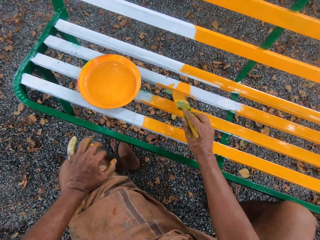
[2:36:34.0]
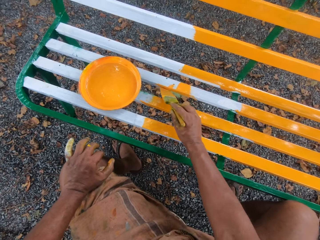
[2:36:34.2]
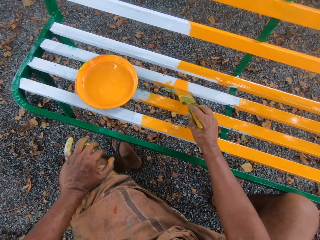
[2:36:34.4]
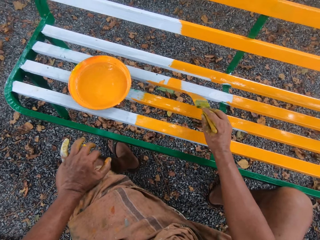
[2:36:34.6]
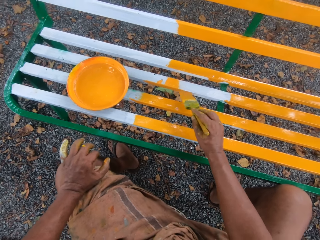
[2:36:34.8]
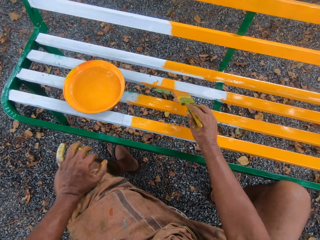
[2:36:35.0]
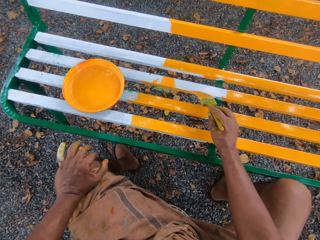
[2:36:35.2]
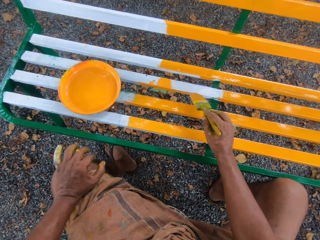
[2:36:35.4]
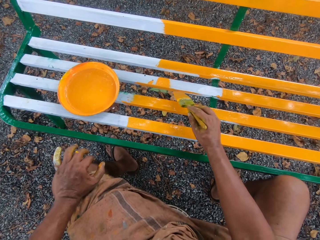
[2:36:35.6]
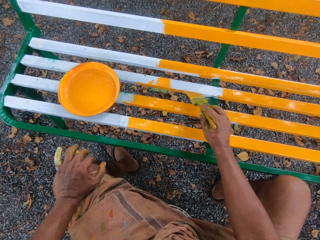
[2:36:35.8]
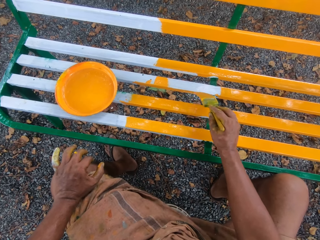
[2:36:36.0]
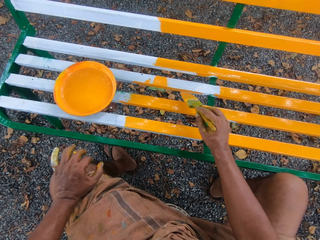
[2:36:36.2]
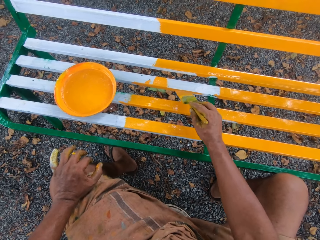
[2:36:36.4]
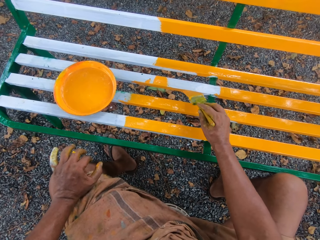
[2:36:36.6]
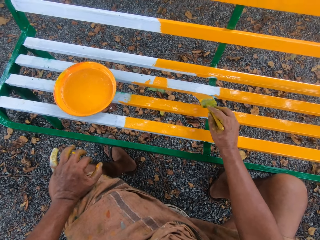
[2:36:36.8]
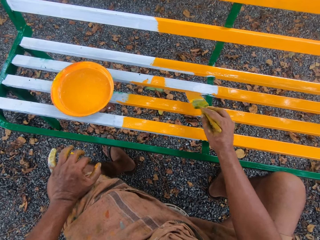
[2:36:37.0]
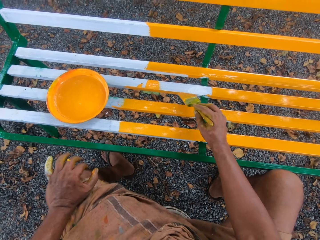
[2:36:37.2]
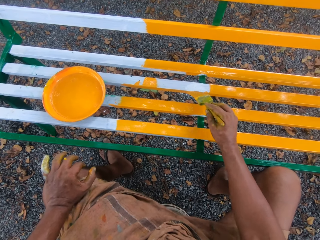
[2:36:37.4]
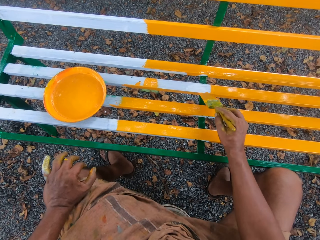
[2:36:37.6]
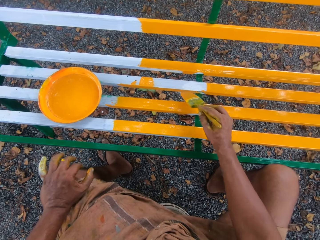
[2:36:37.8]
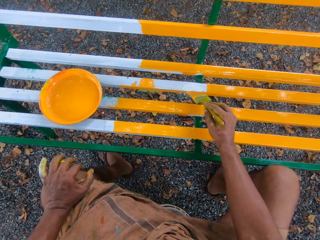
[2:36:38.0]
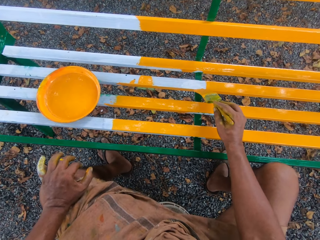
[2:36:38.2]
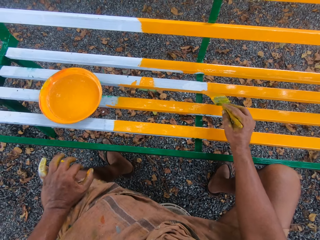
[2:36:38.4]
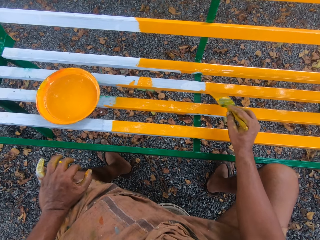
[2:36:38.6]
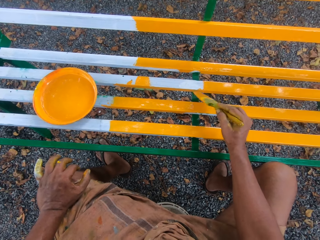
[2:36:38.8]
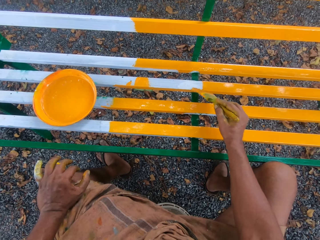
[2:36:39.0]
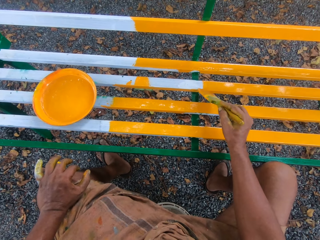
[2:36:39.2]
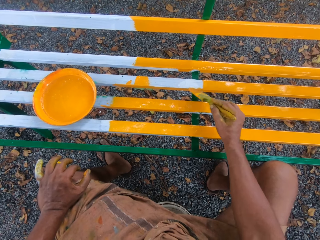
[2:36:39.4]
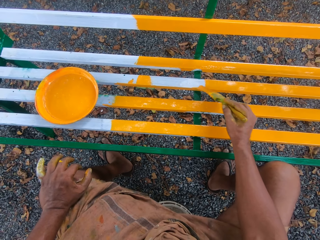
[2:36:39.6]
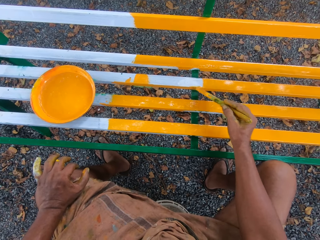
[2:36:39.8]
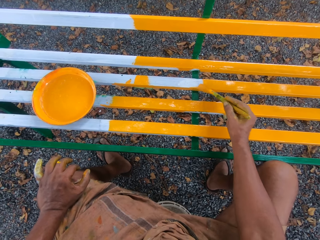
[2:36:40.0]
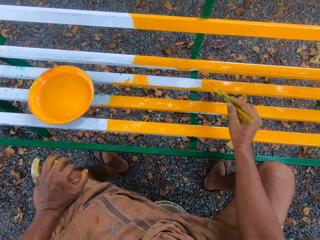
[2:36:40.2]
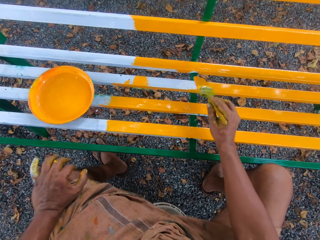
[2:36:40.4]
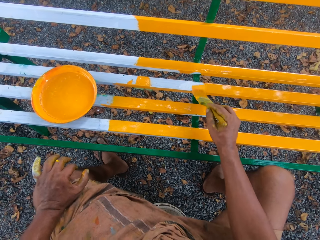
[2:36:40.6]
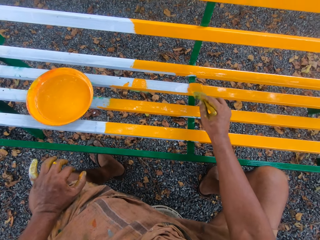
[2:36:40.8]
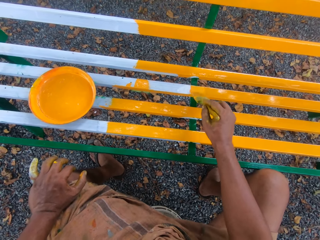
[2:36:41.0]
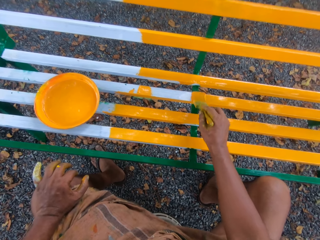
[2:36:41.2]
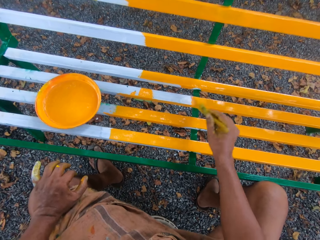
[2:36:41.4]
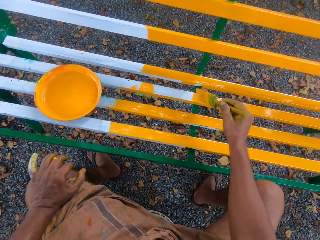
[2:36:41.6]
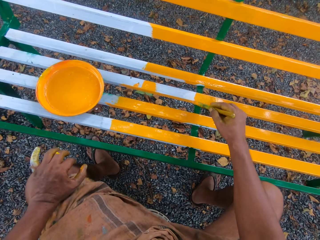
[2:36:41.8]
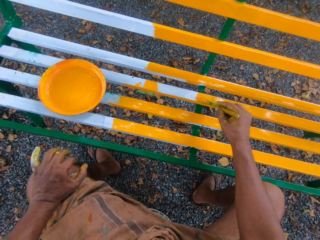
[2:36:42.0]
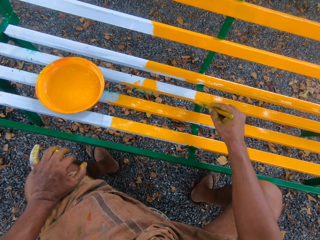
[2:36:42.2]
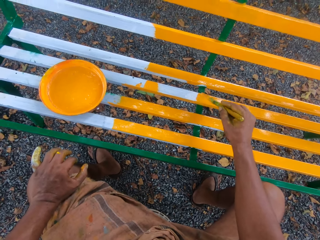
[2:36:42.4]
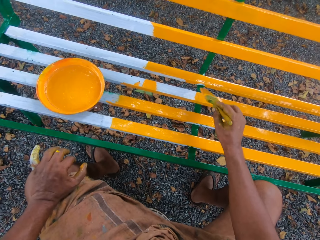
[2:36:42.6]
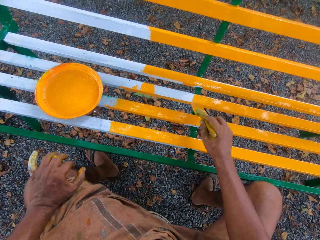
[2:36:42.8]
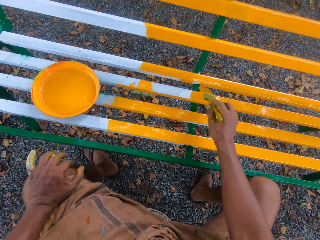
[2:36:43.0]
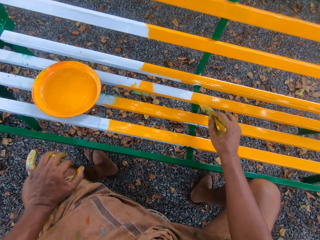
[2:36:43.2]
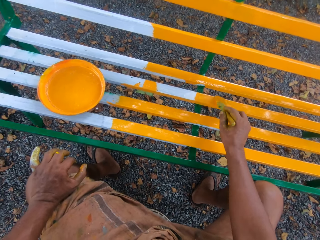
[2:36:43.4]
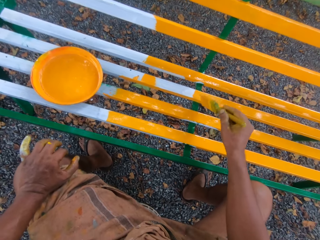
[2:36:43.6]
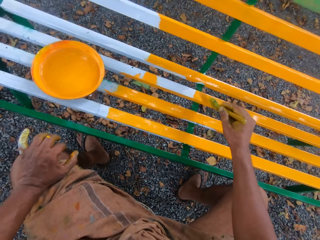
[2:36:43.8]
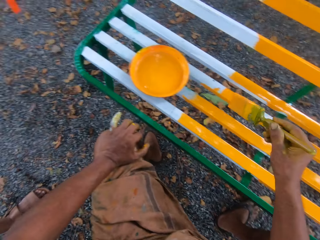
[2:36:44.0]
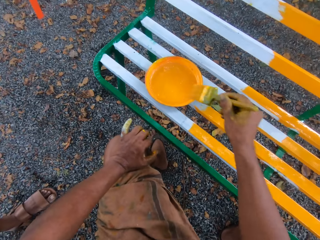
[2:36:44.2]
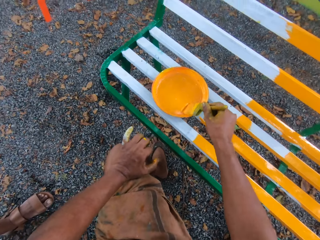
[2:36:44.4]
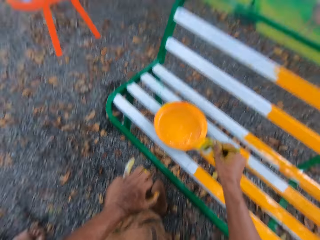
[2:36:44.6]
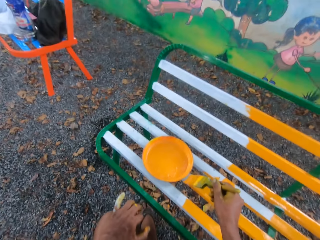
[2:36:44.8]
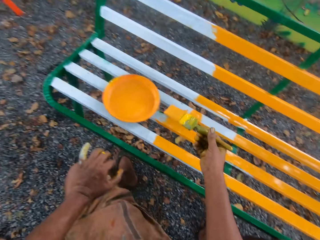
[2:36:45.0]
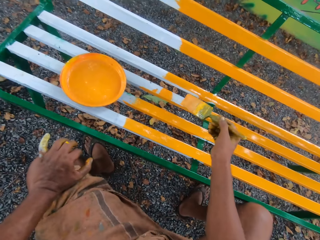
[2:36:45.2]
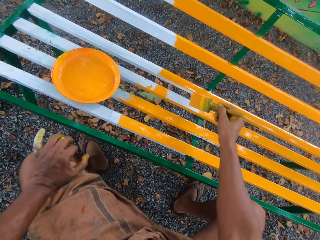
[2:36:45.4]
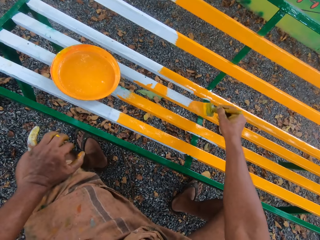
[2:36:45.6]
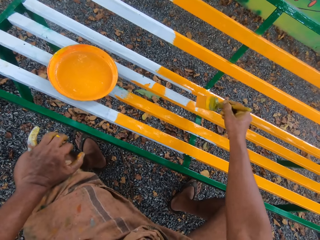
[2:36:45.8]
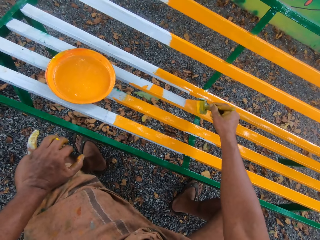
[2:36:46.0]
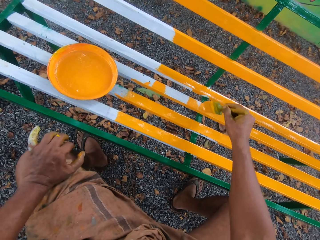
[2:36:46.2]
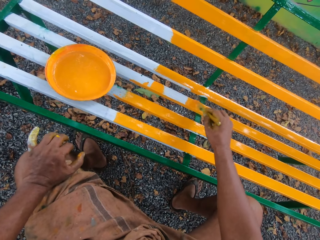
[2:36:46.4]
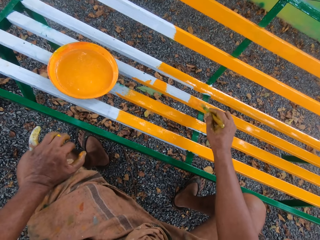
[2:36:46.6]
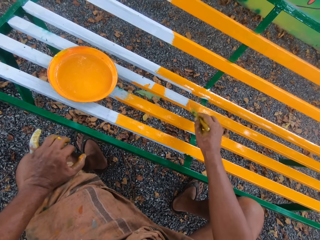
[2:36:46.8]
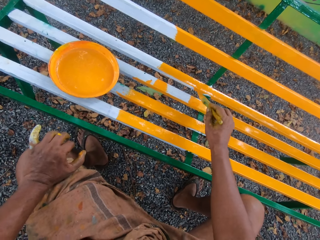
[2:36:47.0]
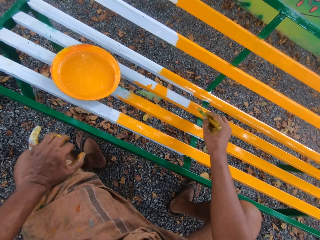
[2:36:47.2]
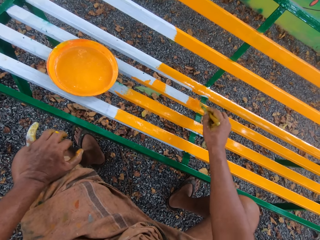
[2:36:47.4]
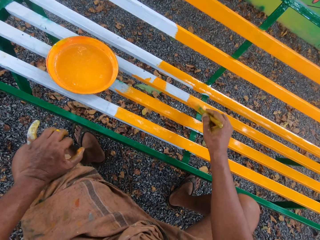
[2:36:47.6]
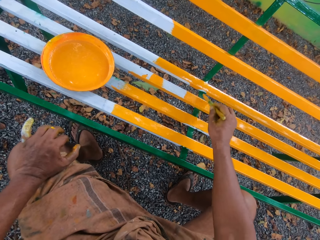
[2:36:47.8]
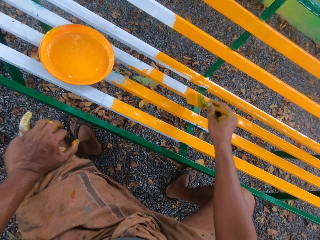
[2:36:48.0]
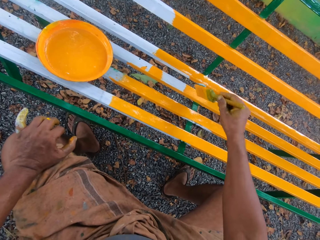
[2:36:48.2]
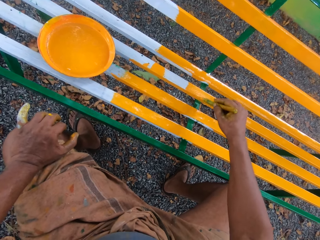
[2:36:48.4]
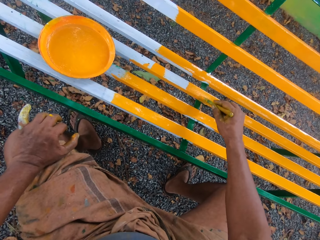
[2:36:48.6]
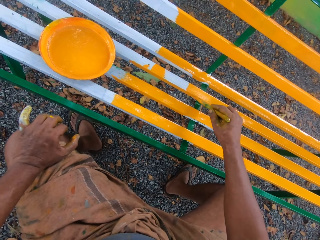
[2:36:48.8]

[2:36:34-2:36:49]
The camera wearer dips the brush into paint. They paint the bench with the brush.

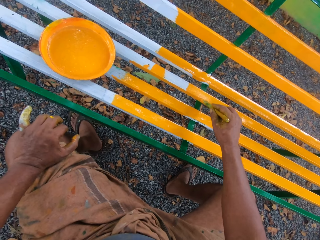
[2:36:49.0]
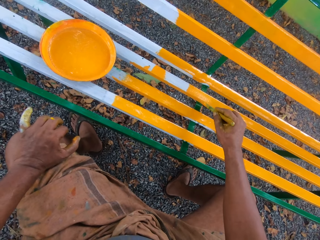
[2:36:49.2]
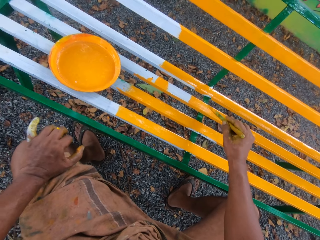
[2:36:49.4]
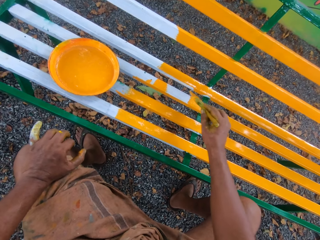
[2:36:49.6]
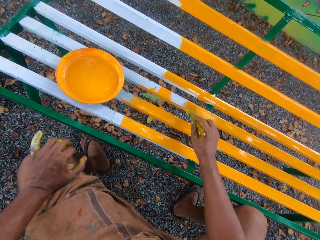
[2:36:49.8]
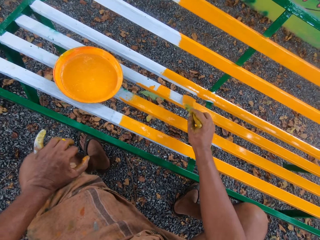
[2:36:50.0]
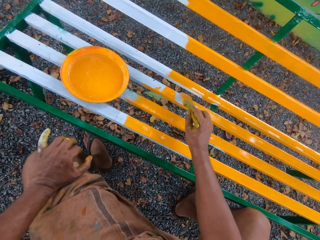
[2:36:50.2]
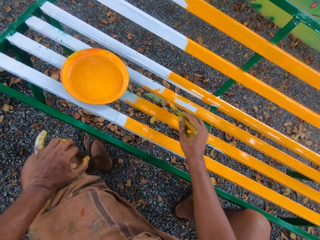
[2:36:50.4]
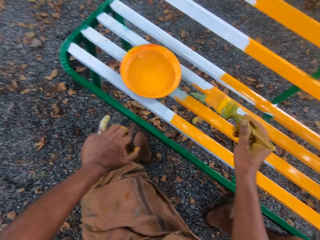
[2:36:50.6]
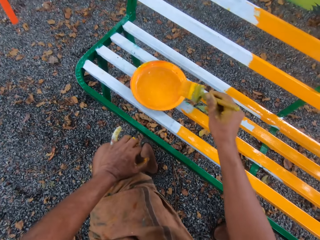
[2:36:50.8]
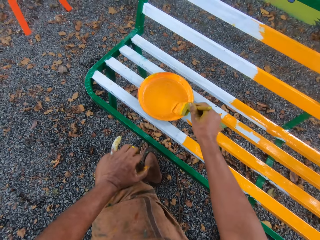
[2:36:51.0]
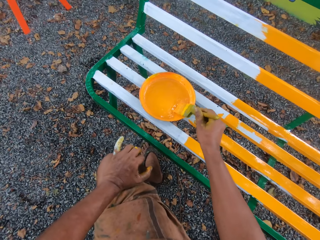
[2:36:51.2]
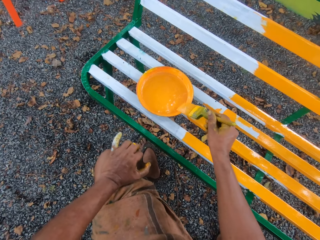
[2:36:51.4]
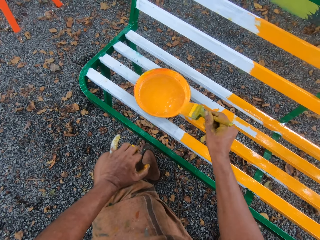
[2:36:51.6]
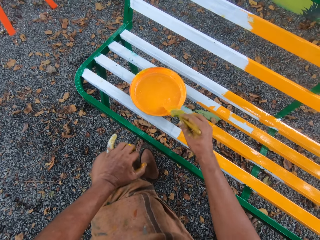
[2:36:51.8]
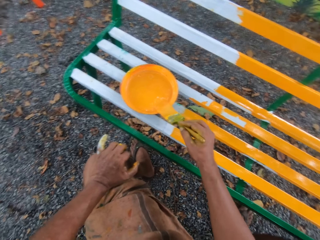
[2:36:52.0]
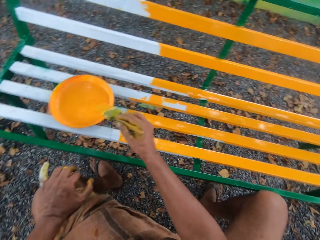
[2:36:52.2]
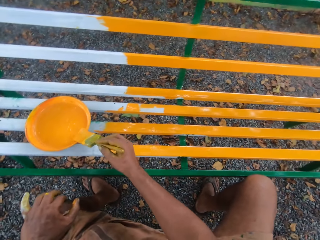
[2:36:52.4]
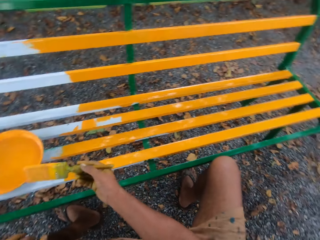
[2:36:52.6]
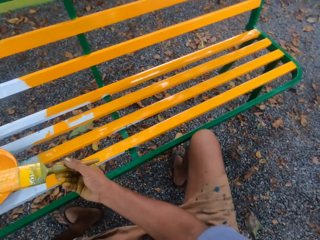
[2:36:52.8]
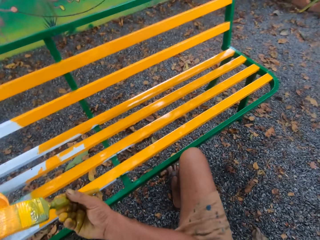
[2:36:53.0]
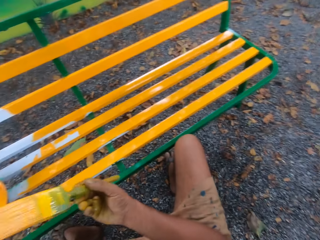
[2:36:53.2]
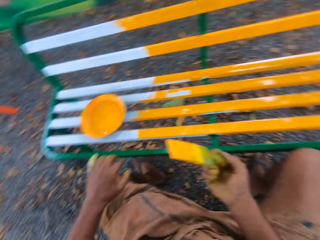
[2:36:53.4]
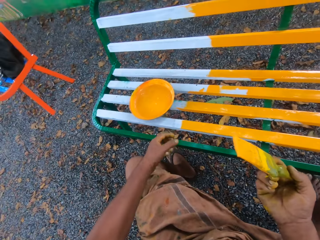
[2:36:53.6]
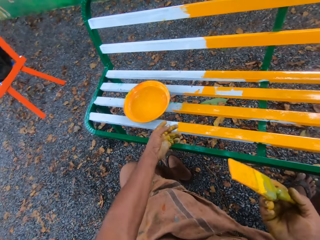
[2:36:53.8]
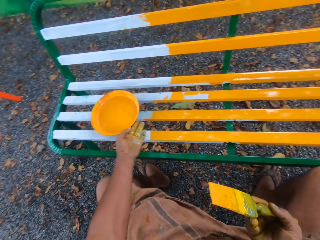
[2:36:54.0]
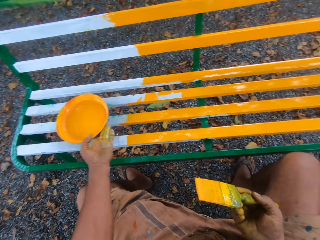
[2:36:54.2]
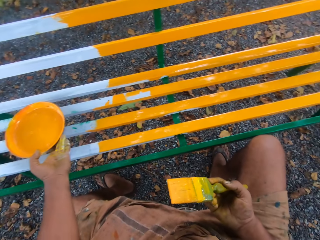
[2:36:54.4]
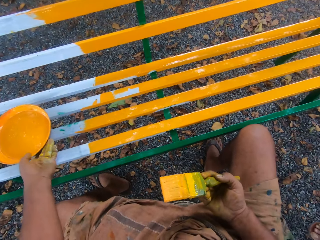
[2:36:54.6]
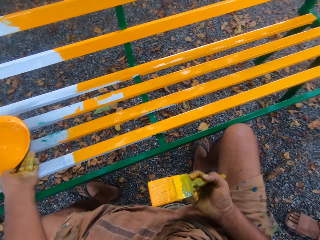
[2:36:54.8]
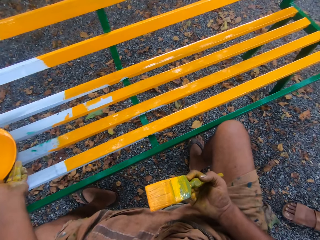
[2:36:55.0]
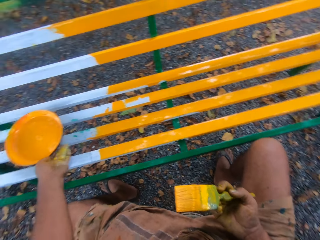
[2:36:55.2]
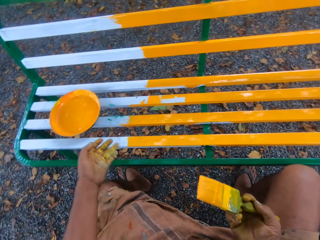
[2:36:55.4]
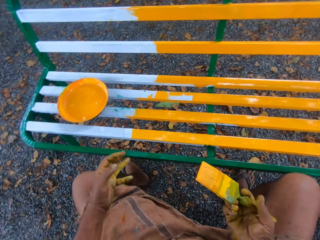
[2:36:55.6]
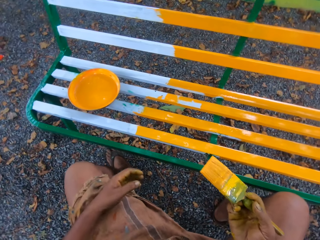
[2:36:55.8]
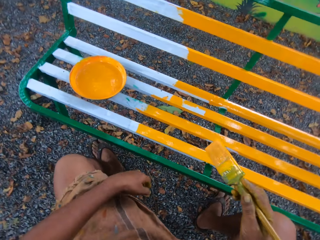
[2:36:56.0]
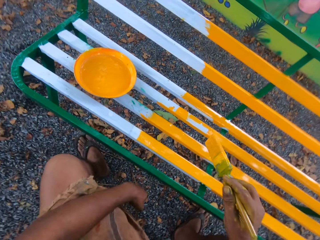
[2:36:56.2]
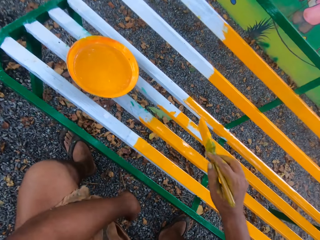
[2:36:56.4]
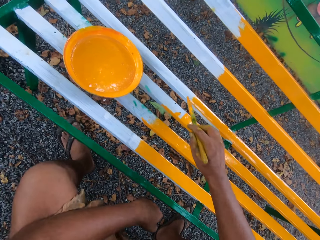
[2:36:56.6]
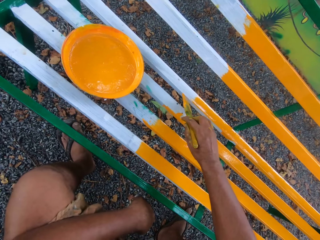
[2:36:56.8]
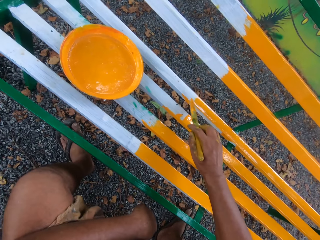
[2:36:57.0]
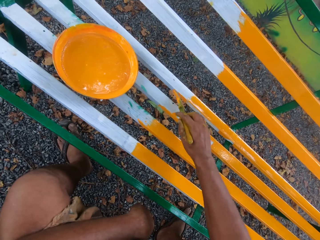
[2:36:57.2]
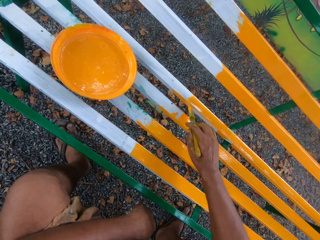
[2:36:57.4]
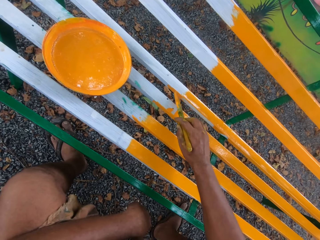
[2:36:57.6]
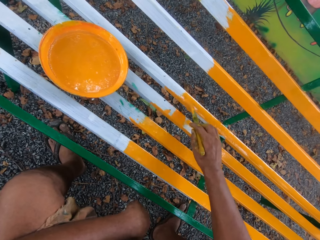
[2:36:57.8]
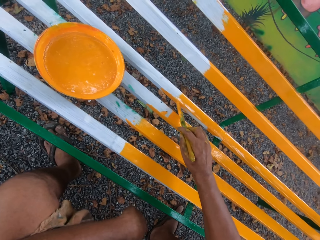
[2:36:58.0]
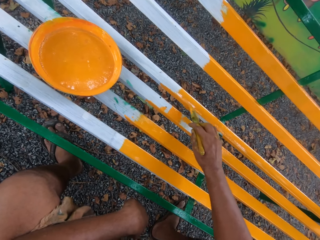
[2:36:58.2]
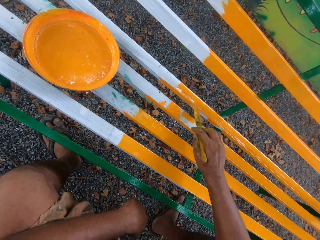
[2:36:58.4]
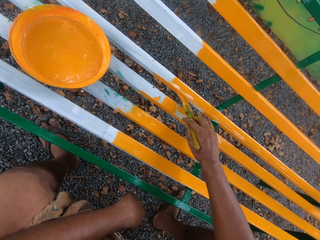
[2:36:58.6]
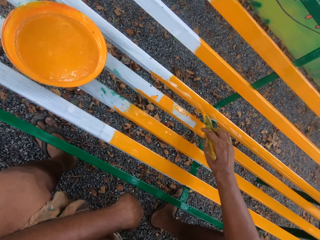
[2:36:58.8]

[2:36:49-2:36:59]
The camera wearer dips the brush into paint. They move the plate on the bench. They paint the bench with the brush.
